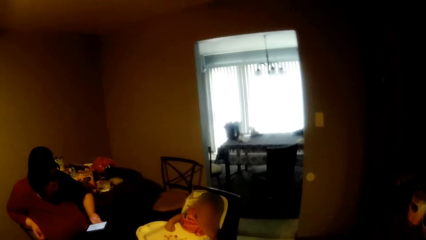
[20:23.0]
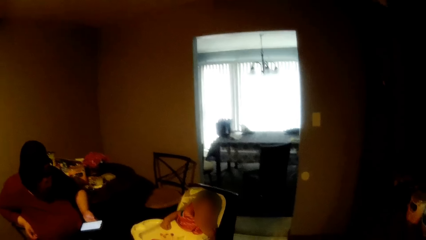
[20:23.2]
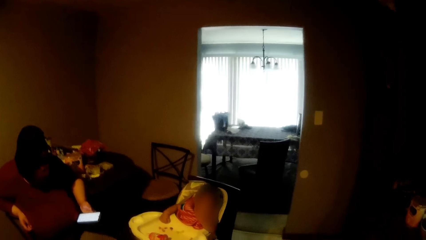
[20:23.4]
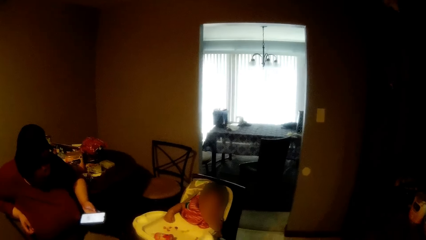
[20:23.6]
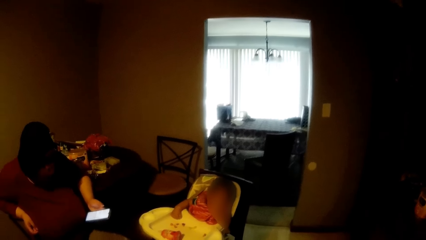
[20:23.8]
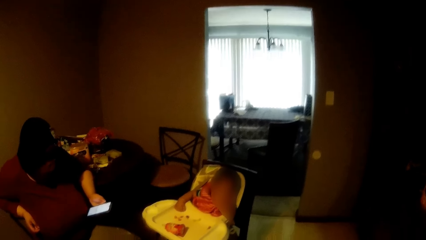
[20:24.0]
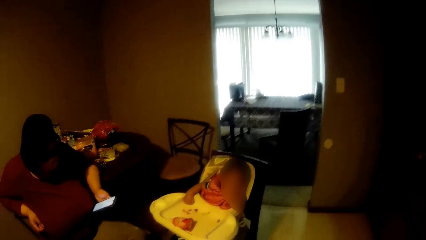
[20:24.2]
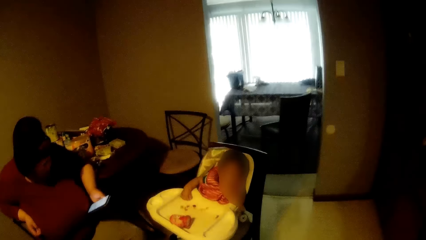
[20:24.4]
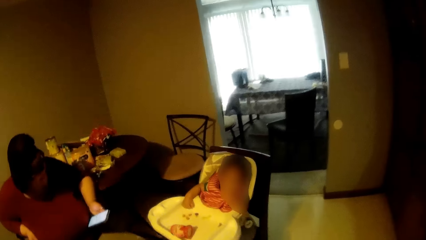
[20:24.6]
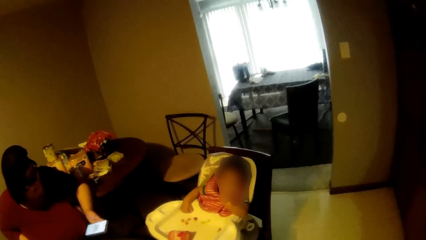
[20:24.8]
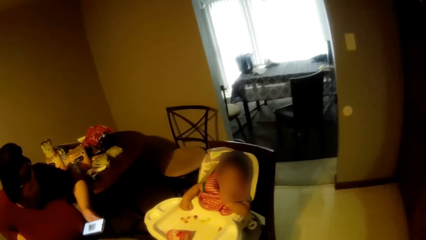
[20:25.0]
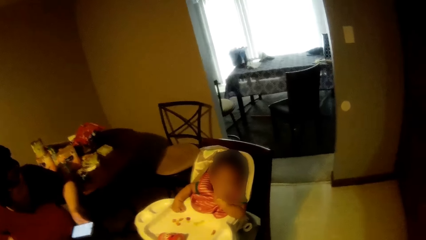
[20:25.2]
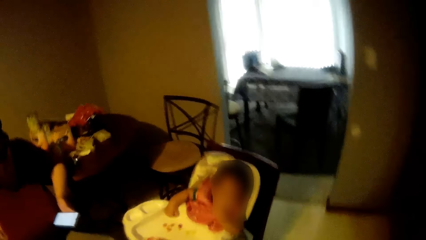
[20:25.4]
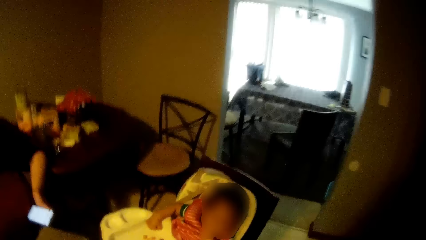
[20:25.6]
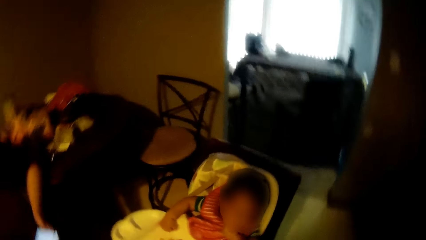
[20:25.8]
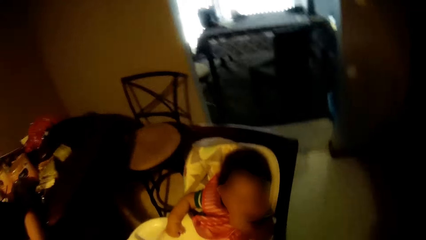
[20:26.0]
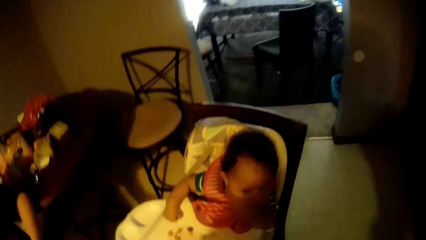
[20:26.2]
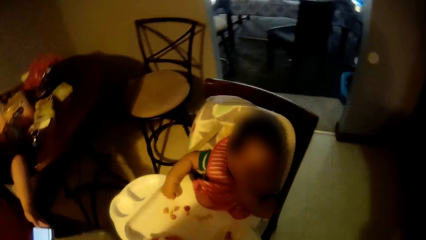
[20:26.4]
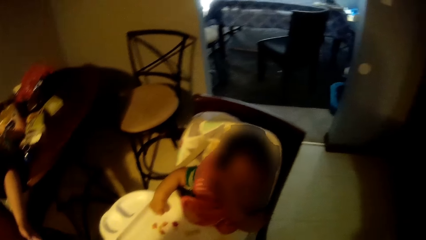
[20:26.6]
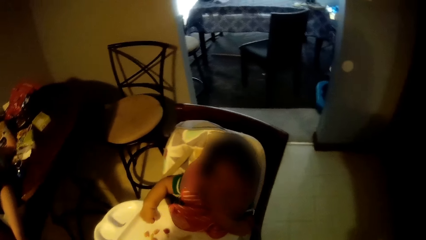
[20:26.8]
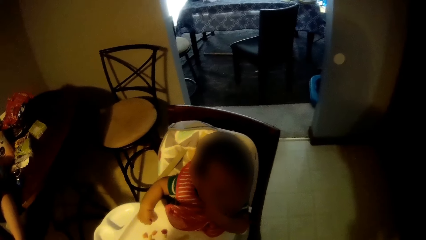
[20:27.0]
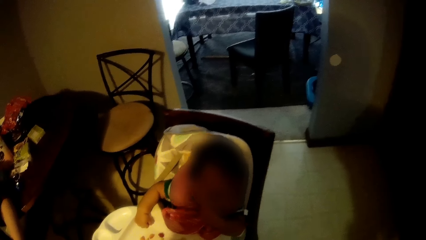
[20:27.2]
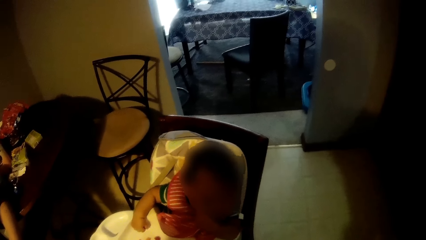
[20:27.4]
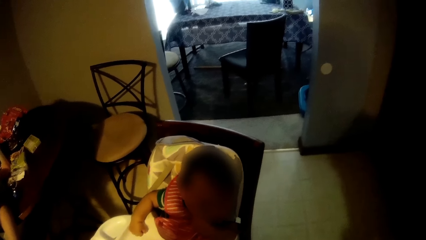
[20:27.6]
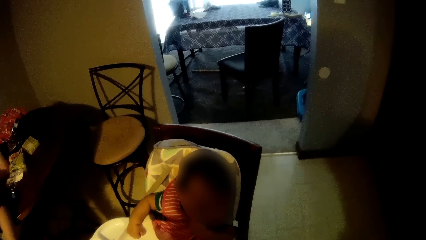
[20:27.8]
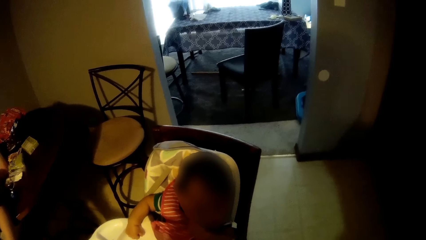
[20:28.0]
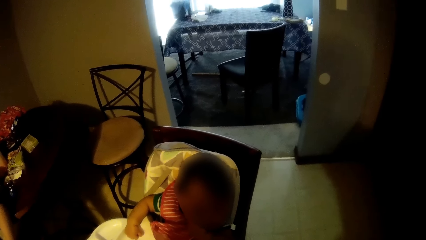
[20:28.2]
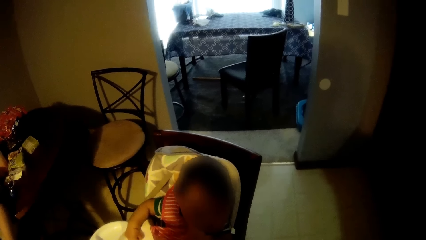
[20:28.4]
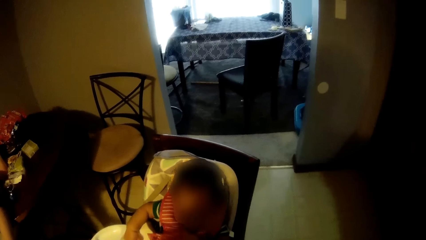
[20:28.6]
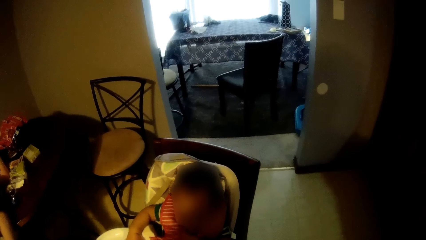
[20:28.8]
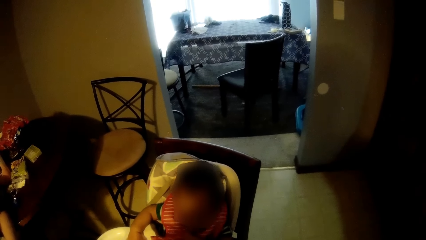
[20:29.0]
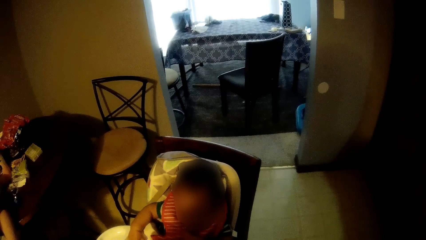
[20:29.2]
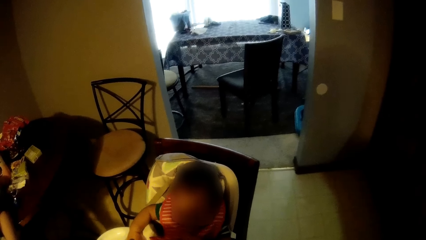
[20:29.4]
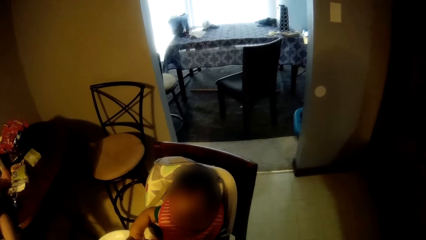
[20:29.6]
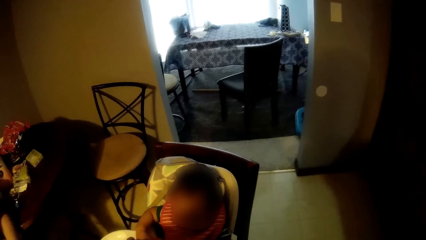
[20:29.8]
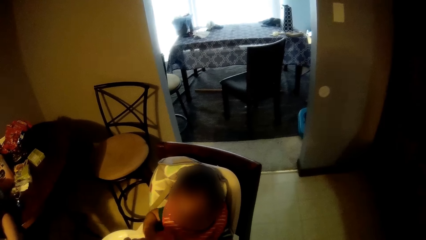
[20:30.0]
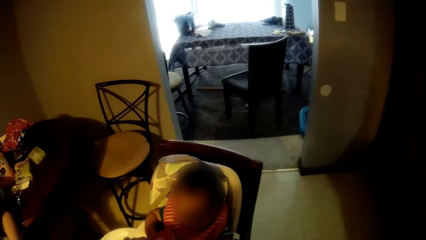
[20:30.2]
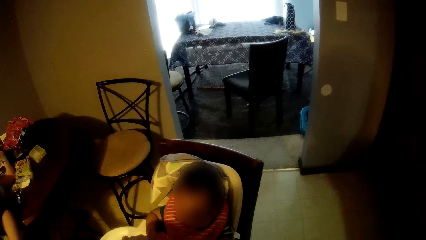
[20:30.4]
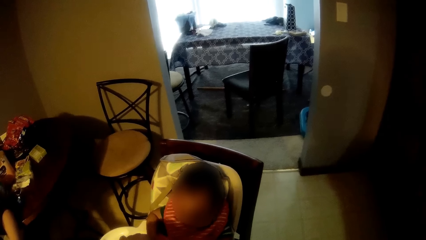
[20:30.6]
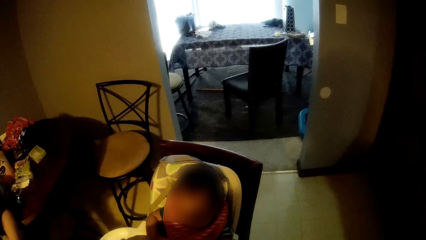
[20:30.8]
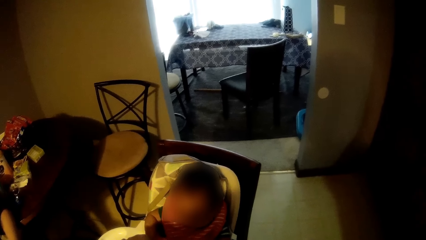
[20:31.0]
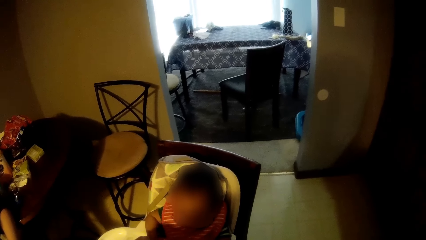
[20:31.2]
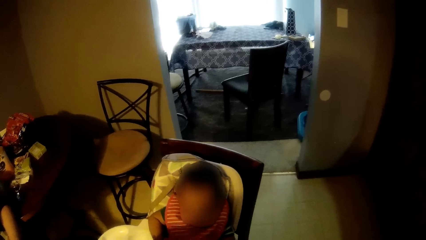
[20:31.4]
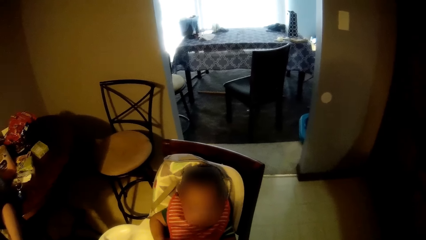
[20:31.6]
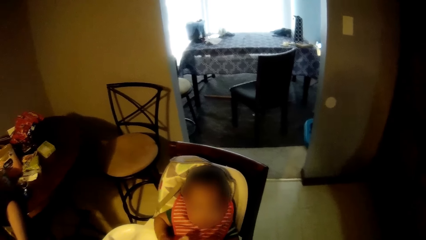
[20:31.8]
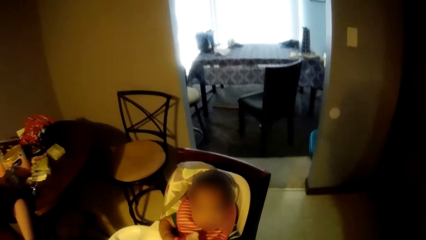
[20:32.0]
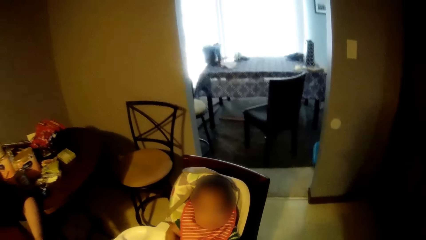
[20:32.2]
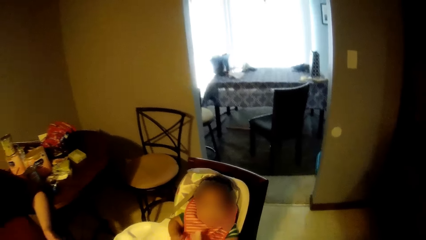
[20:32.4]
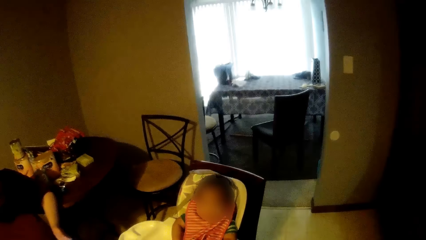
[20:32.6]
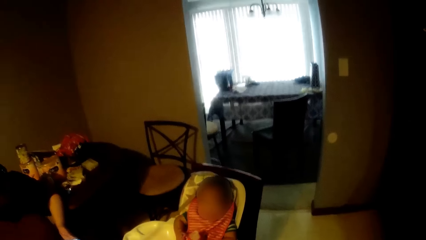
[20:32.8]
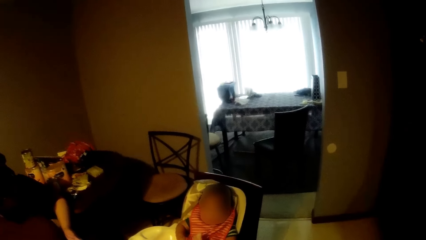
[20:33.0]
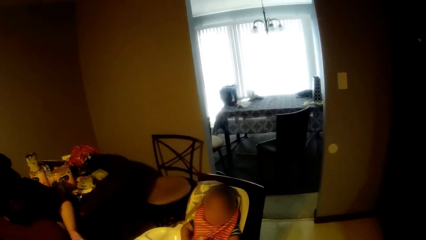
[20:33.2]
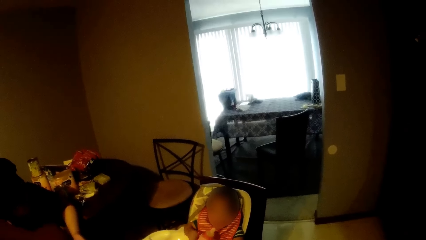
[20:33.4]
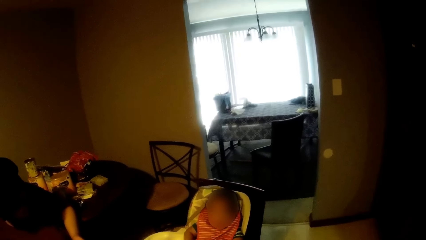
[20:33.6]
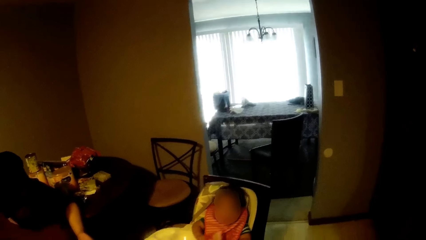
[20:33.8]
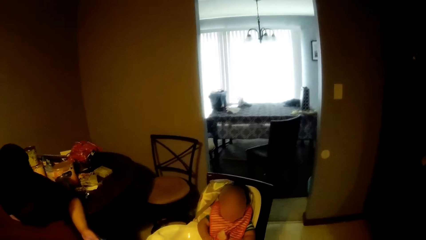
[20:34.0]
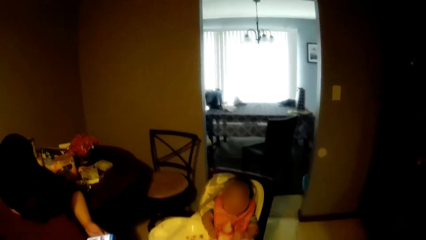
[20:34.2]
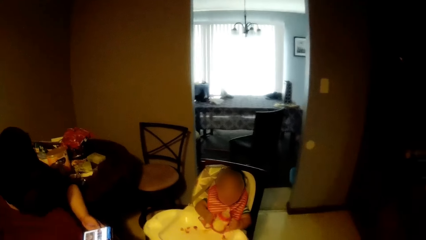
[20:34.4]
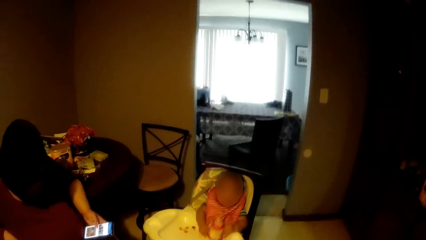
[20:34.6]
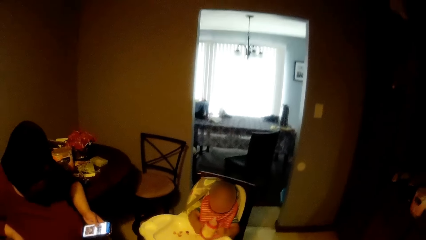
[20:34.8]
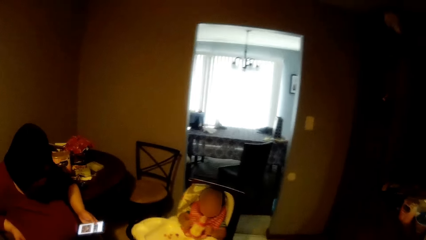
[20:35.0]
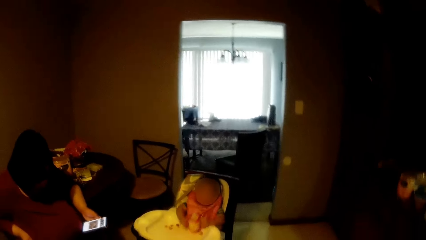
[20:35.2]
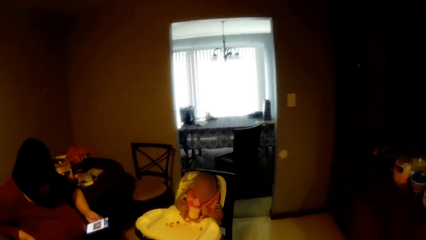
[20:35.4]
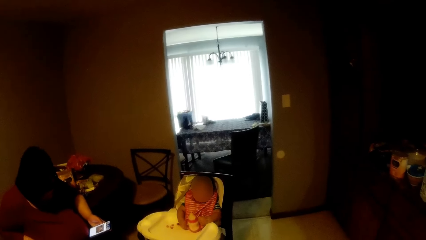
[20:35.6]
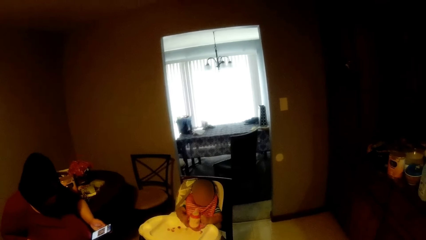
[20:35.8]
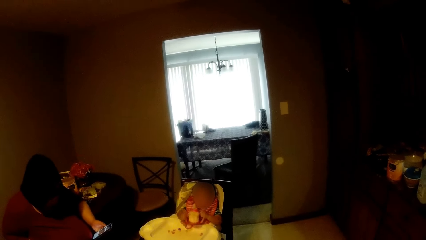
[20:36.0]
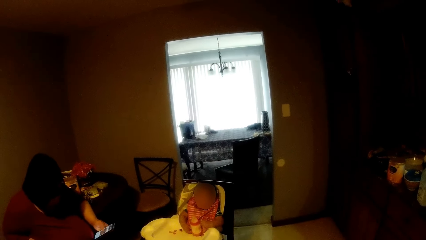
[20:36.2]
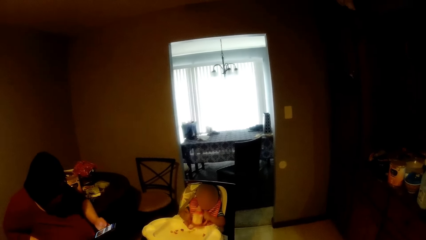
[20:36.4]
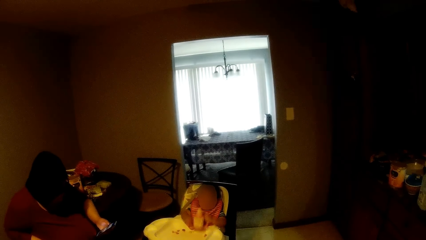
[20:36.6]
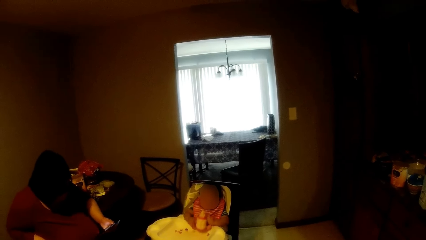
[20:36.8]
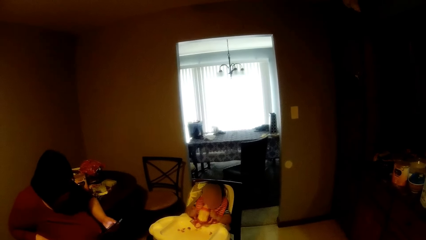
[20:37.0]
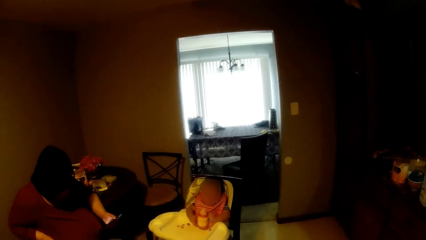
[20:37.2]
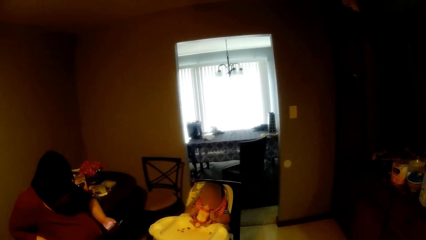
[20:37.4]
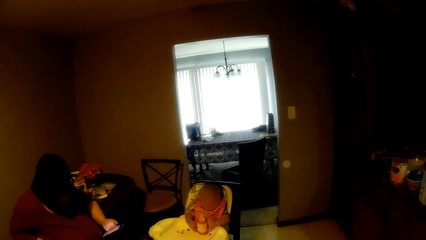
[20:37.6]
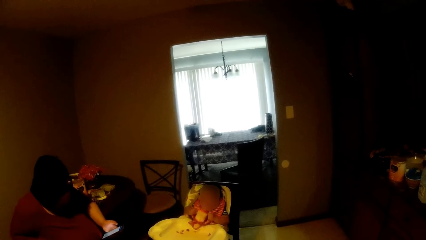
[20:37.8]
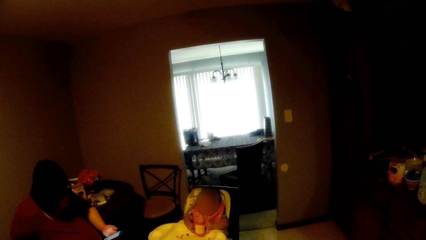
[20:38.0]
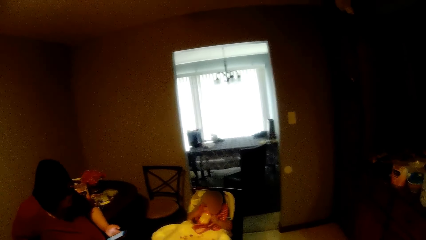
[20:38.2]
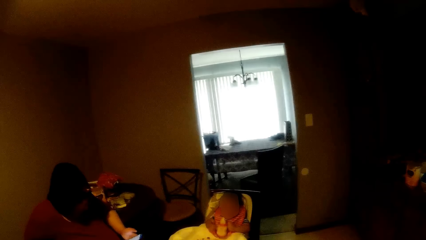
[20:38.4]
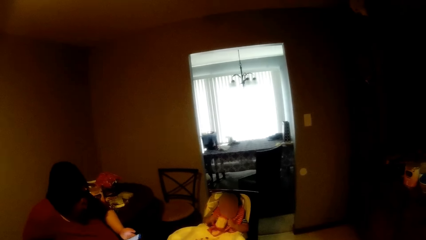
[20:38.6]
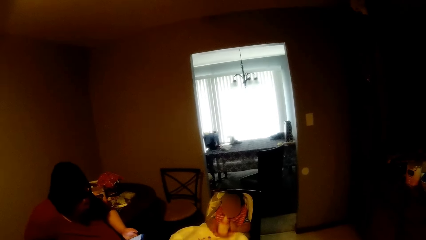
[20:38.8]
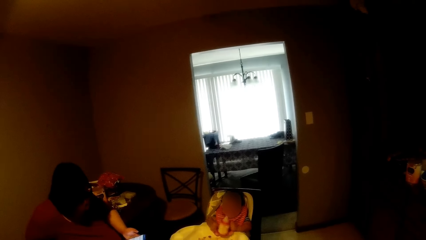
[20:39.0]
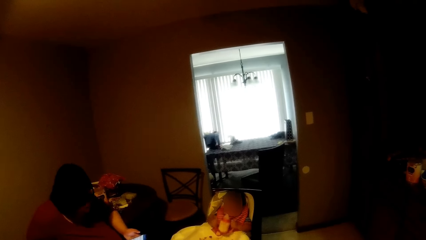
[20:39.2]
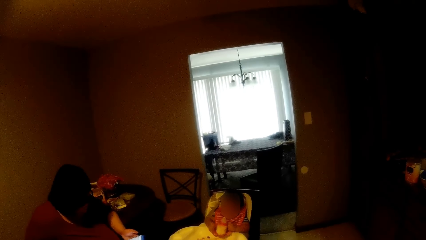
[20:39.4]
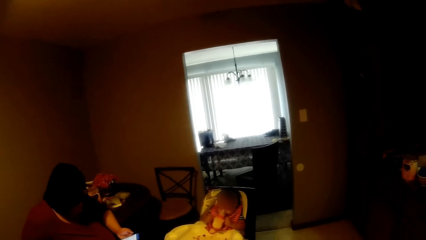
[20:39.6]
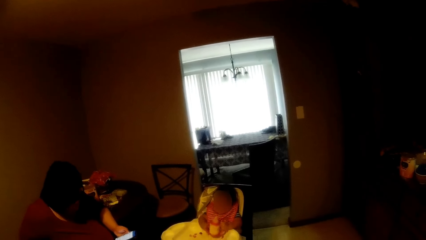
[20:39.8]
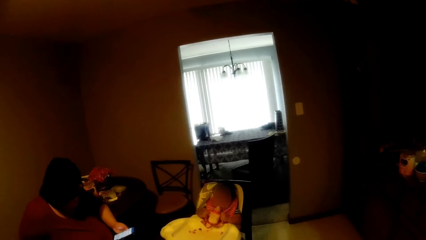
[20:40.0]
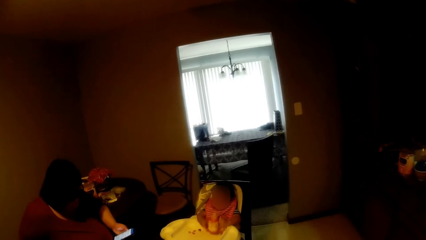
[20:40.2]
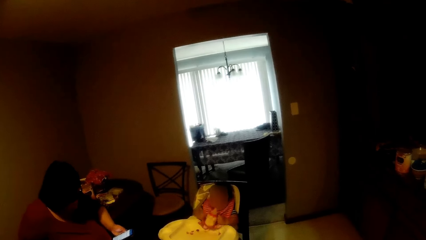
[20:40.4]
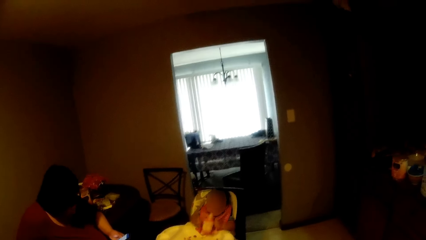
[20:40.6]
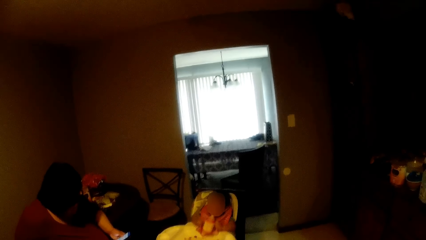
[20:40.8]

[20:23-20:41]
The camera wearer feeds a baby. He sings at the baby. He gives a feeding bottle to the baby with his hands. The baby plays with the feeding bottle in his hands.
